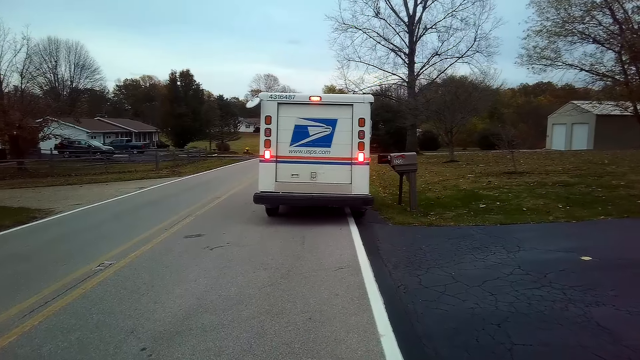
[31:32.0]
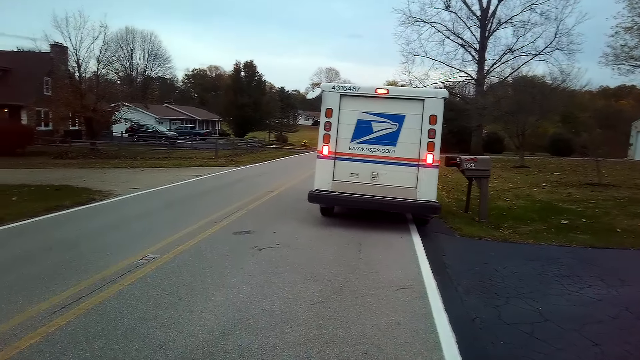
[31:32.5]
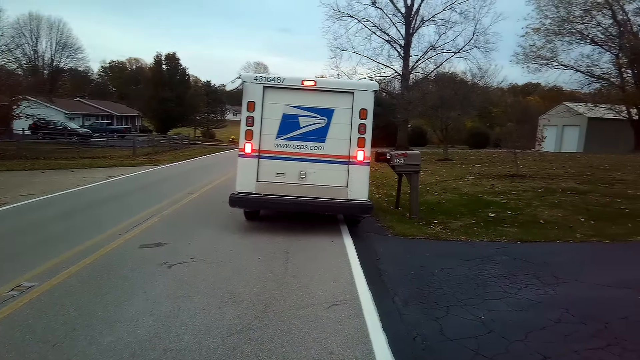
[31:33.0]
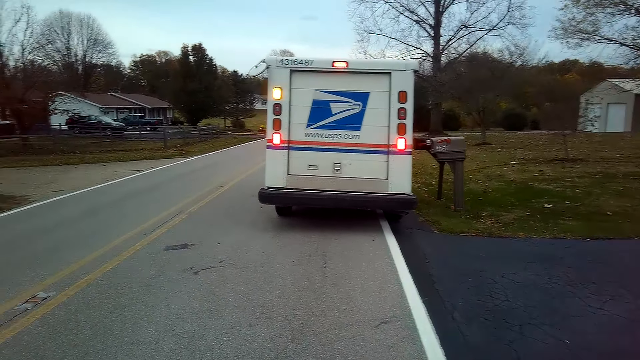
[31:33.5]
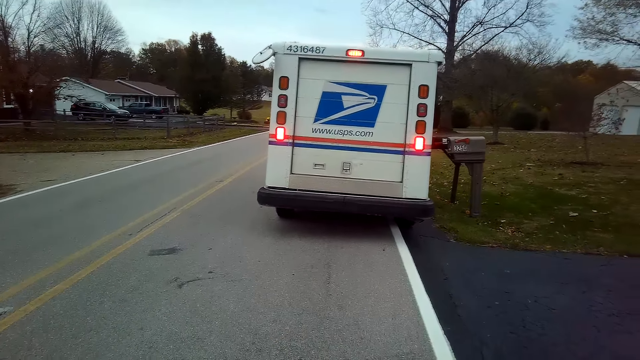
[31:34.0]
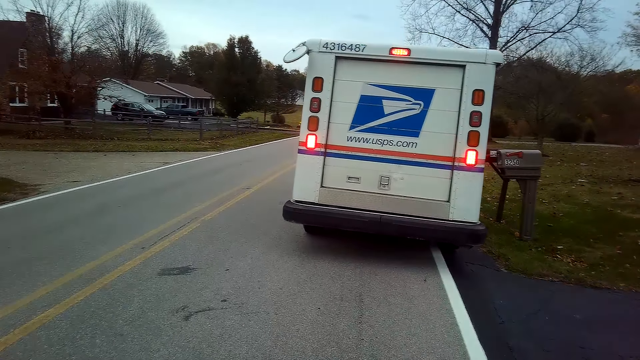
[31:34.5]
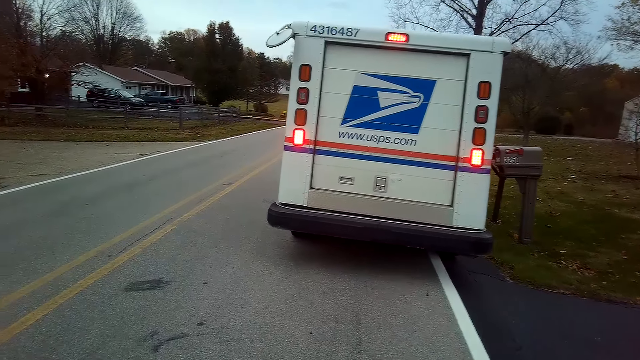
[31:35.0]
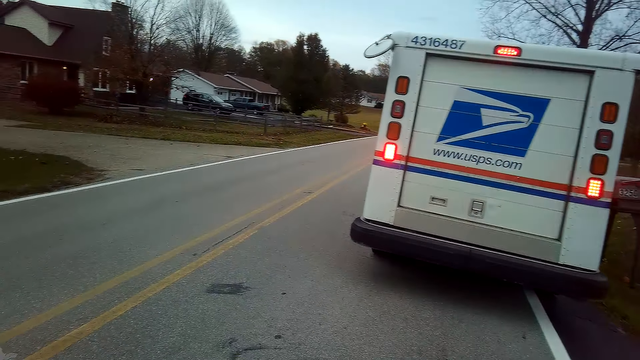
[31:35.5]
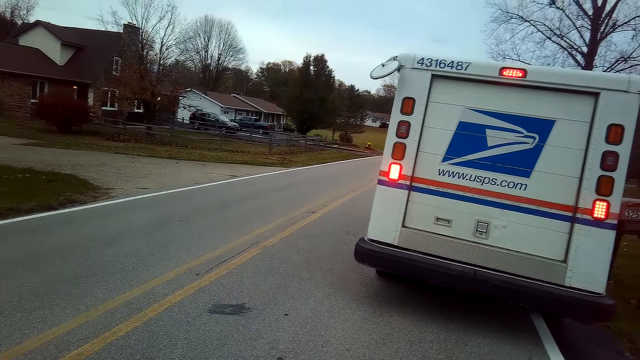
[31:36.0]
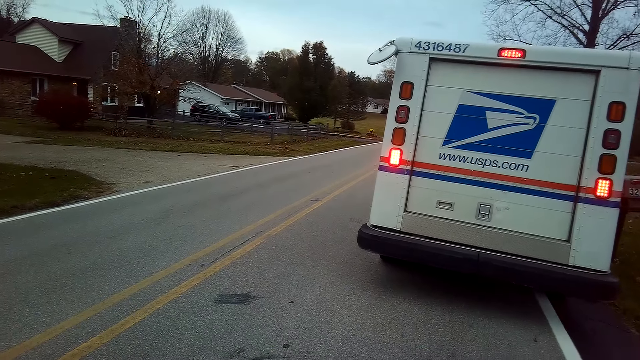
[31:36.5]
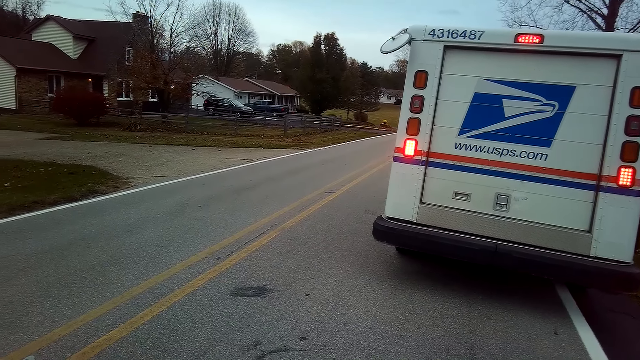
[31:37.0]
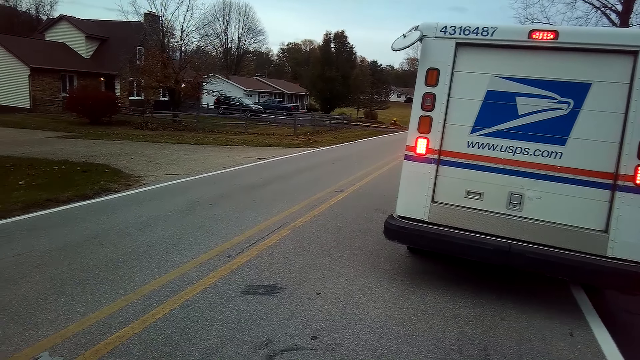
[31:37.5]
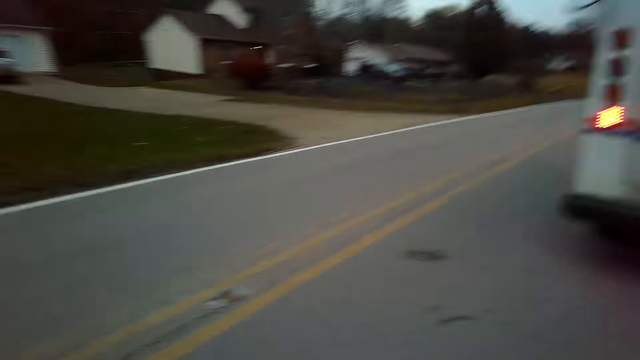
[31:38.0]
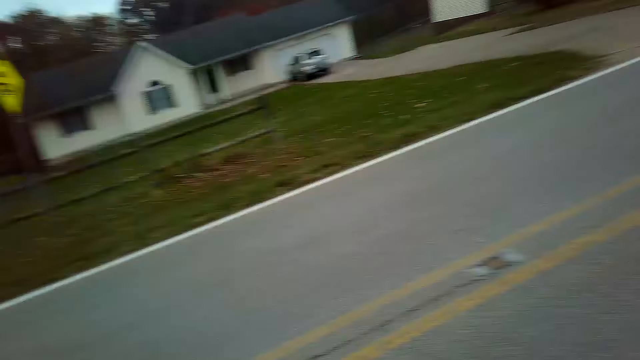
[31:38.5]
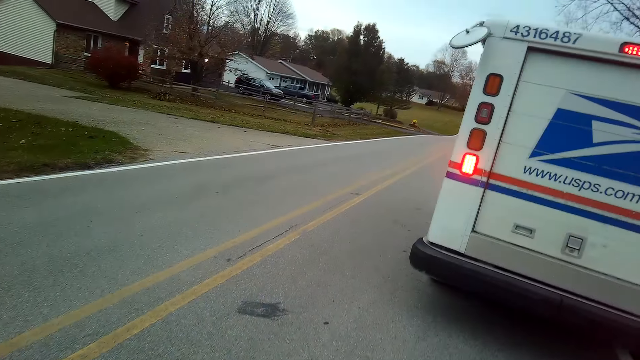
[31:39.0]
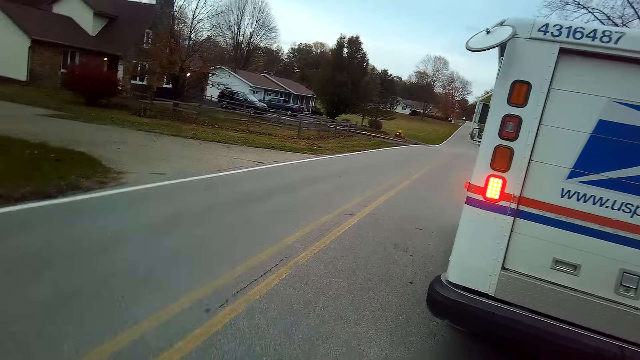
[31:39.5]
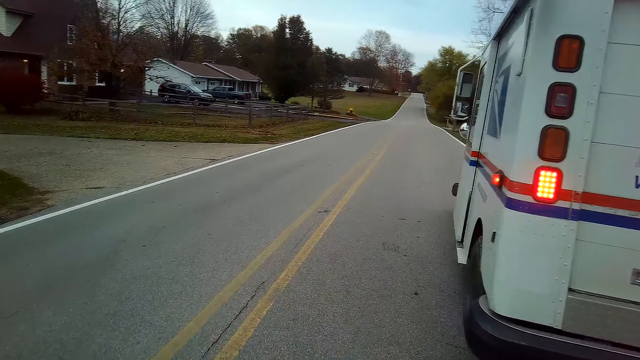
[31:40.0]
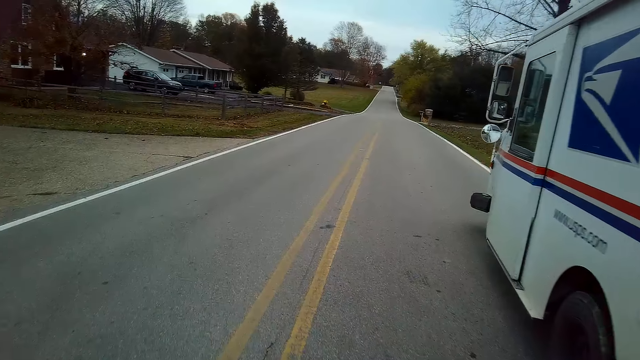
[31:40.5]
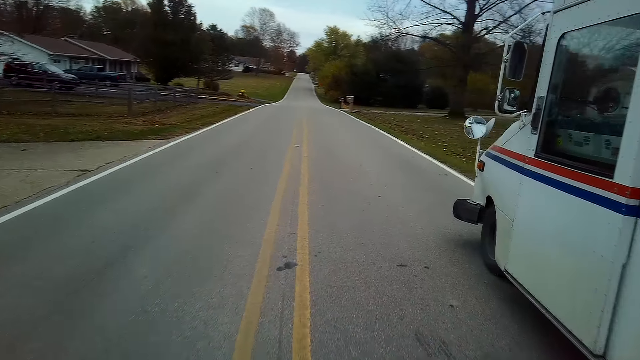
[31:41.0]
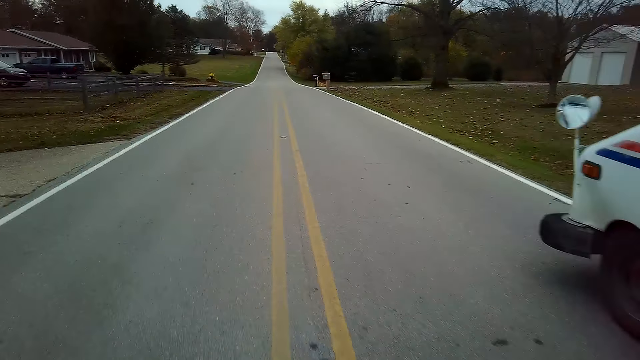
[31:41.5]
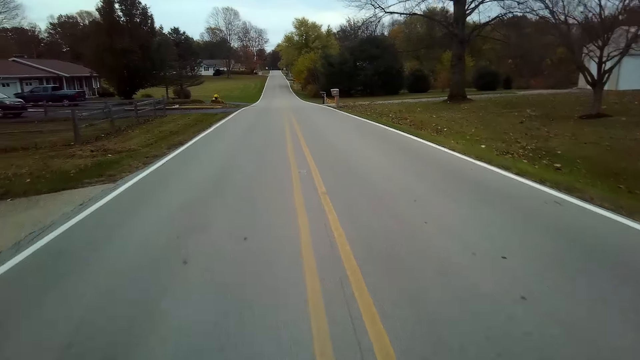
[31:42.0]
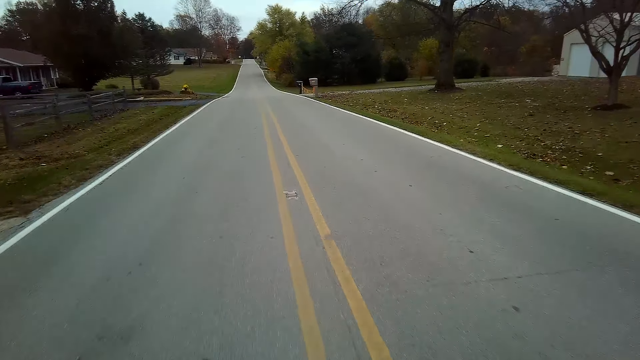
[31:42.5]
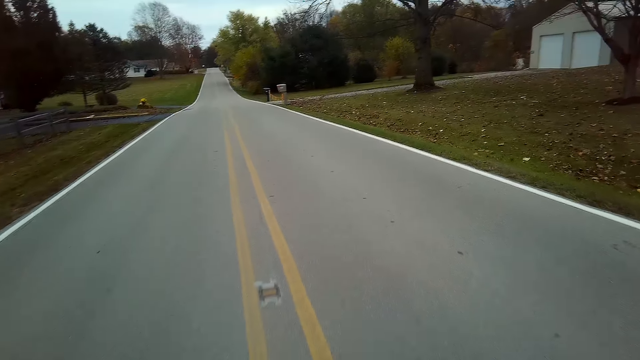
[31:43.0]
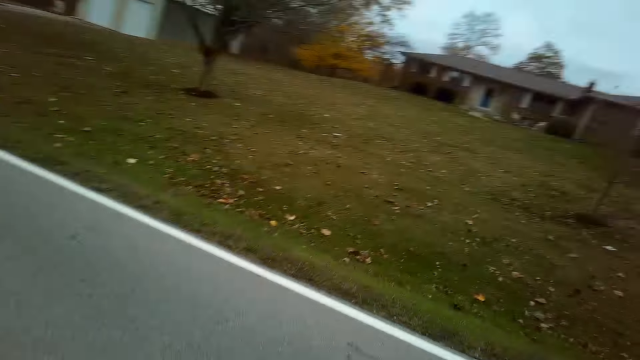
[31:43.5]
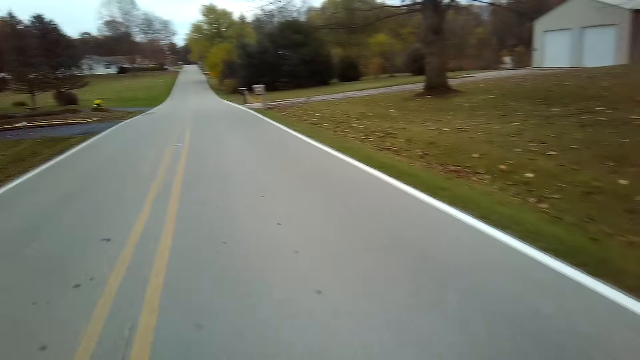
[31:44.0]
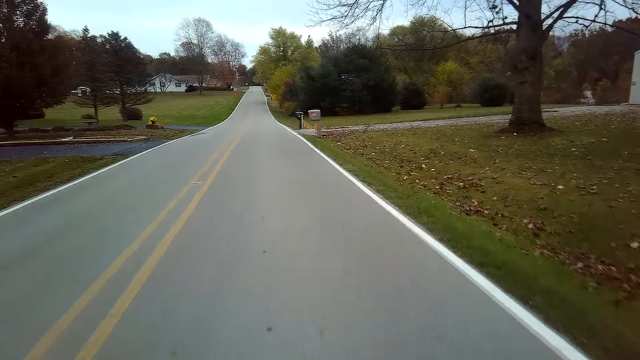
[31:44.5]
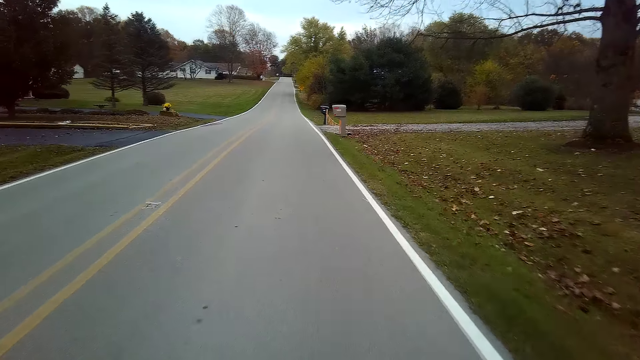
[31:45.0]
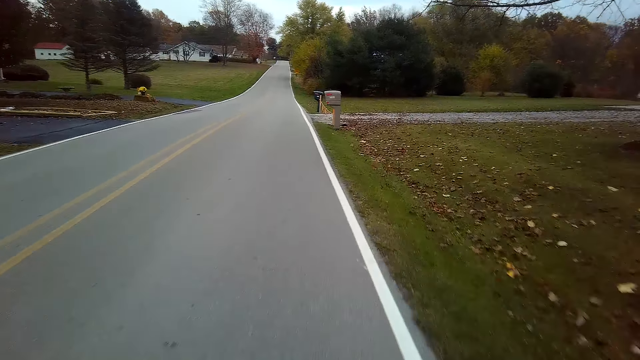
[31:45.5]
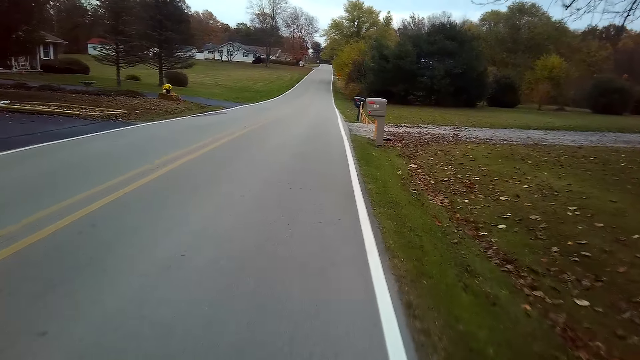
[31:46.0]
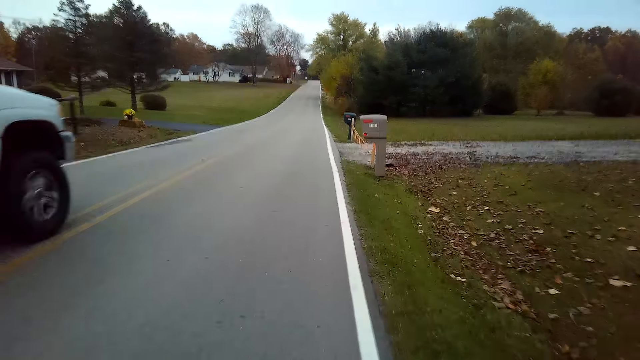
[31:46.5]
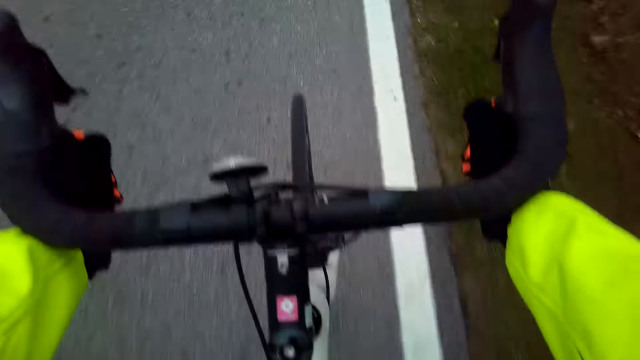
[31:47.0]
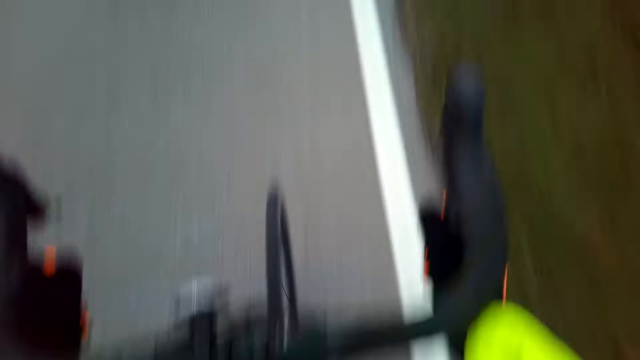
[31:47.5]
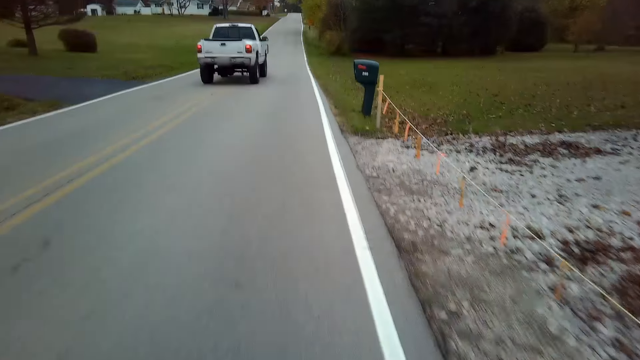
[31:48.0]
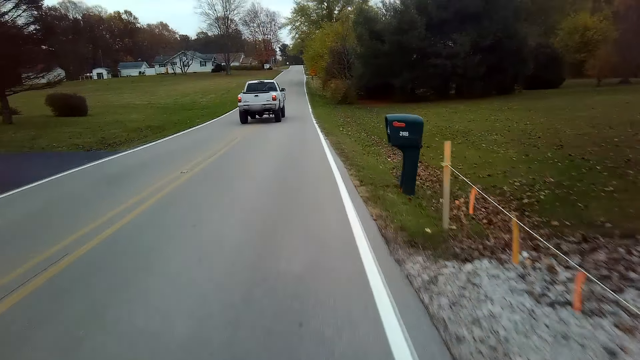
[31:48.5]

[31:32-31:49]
The camera wearer stops the bicycle on the road. They cycle a bicycle on the road.

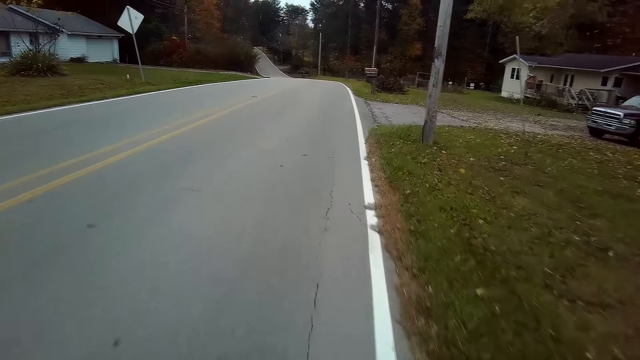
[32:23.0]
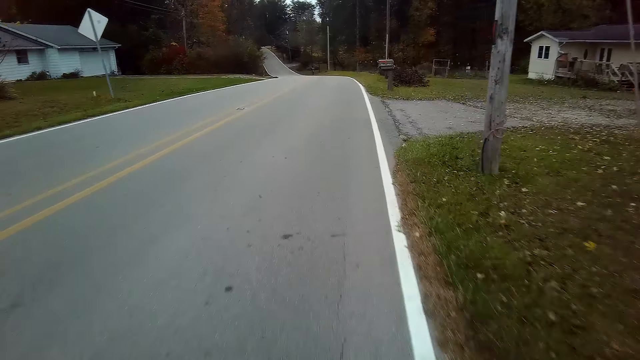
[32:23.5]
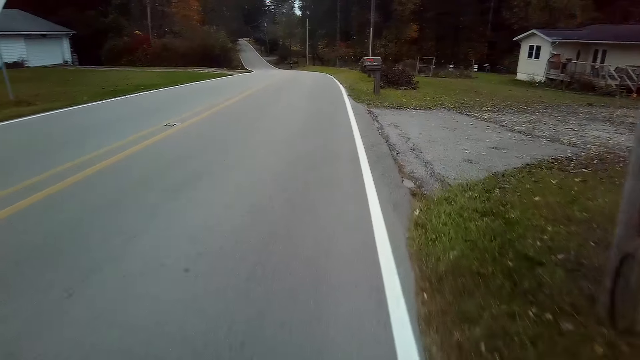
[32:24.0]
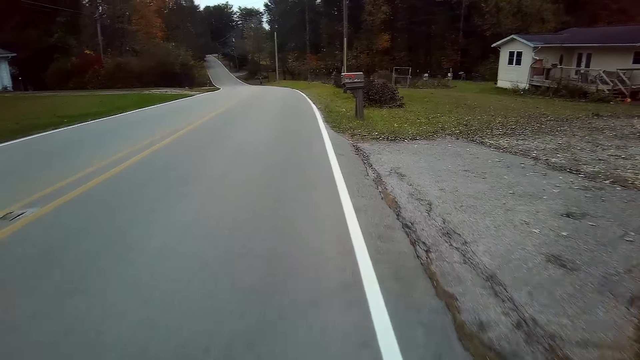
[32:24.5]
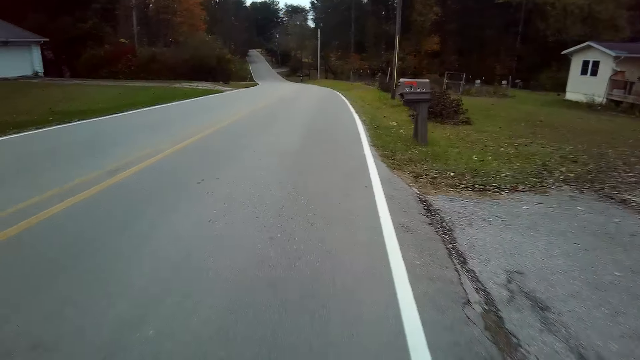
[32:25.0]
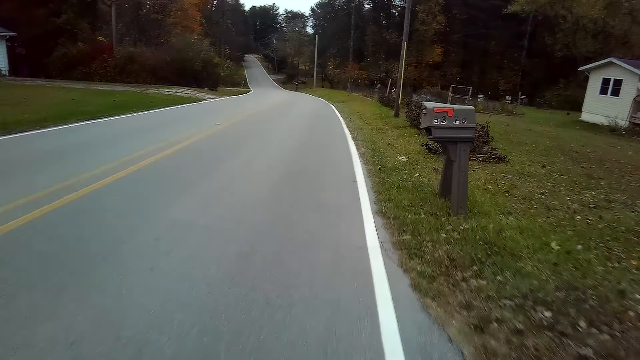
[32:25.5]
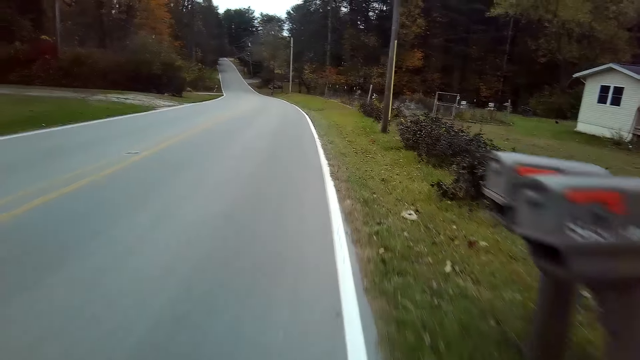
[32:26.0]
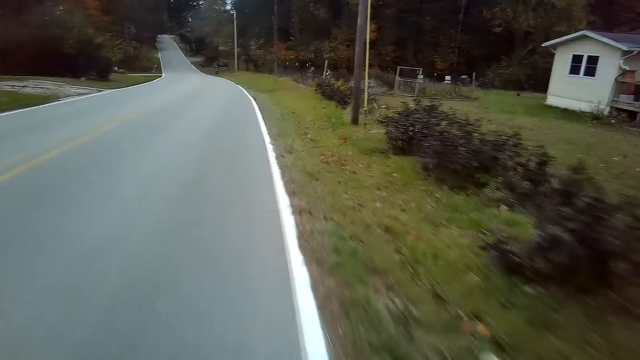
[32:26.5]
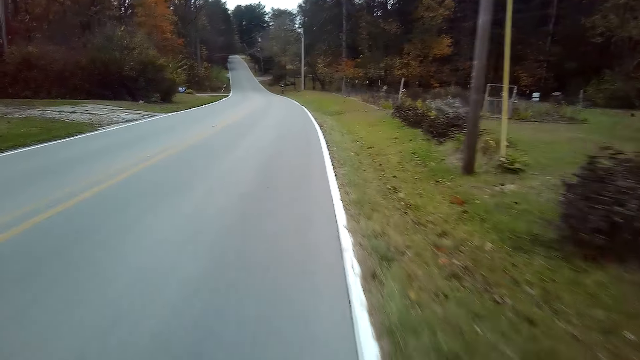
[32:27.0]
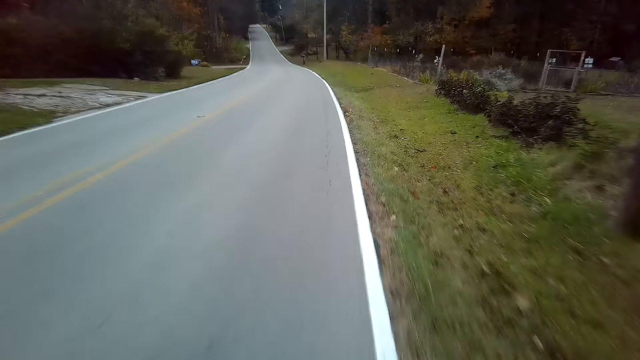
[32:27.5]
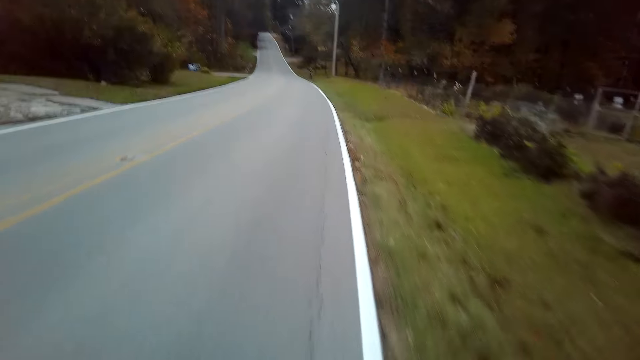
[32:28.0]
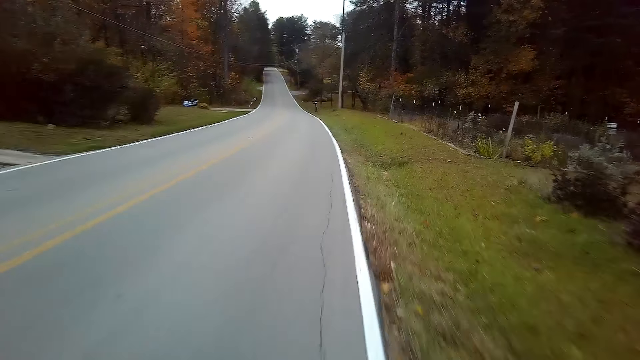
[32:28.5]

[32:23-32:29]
The camera wearer slows down the bicycle on the road.
